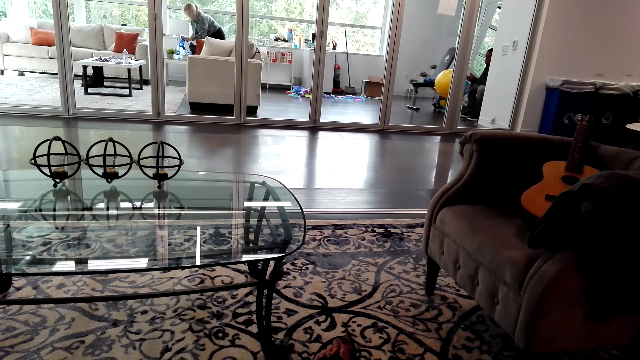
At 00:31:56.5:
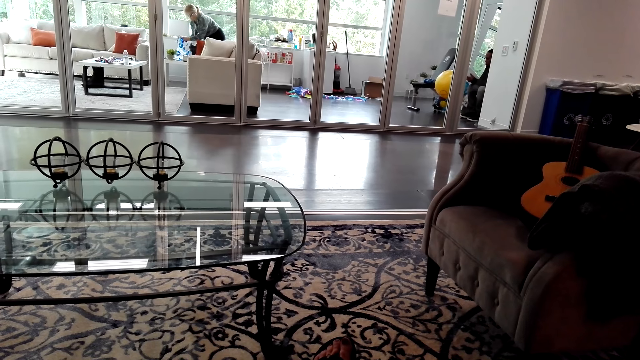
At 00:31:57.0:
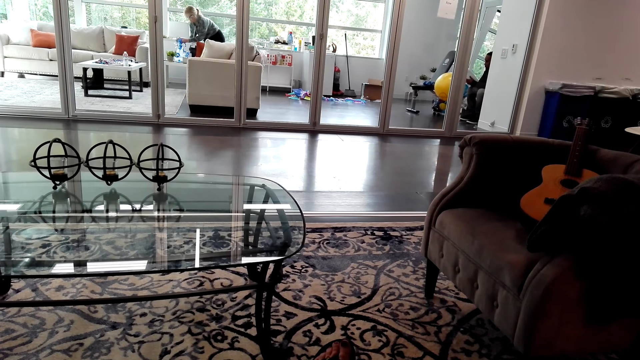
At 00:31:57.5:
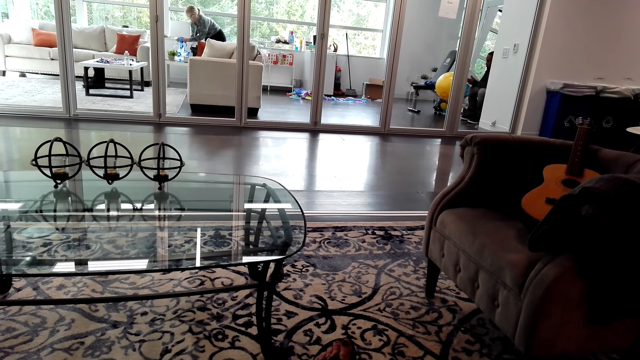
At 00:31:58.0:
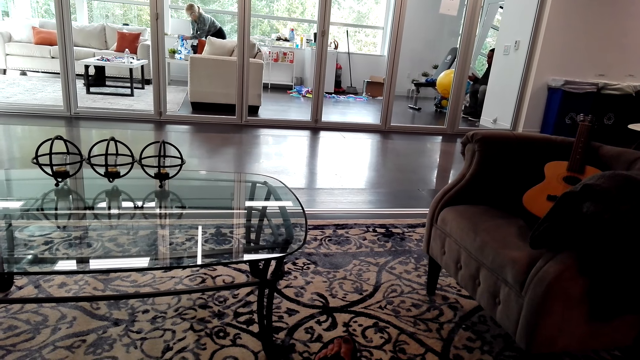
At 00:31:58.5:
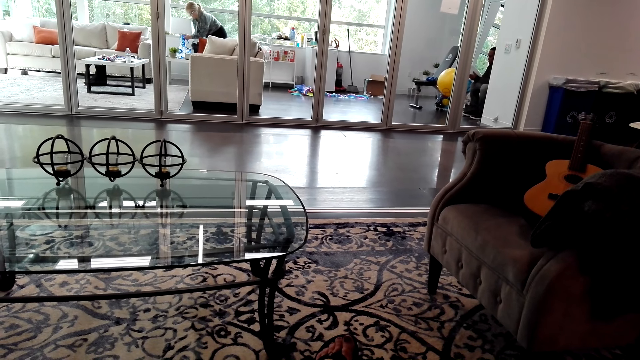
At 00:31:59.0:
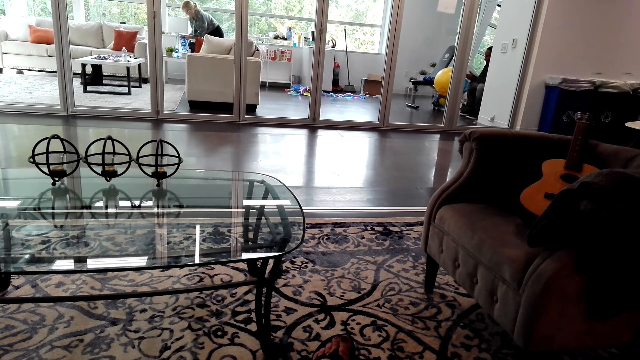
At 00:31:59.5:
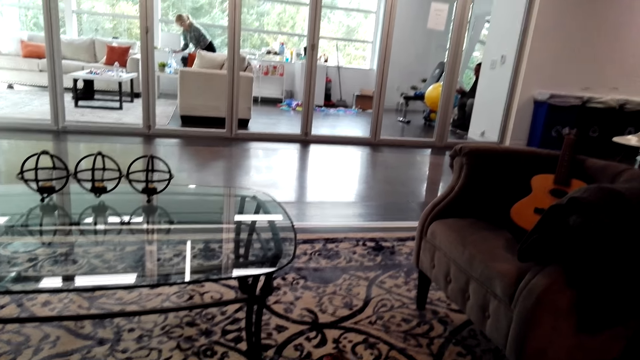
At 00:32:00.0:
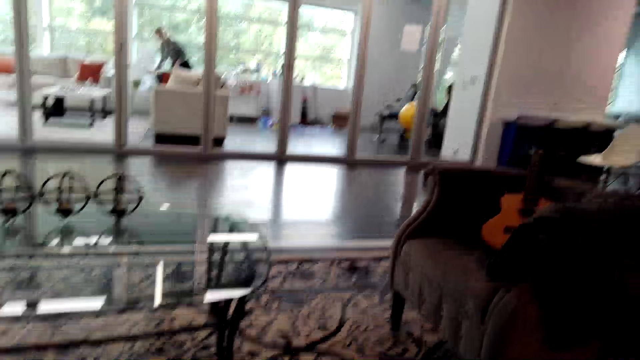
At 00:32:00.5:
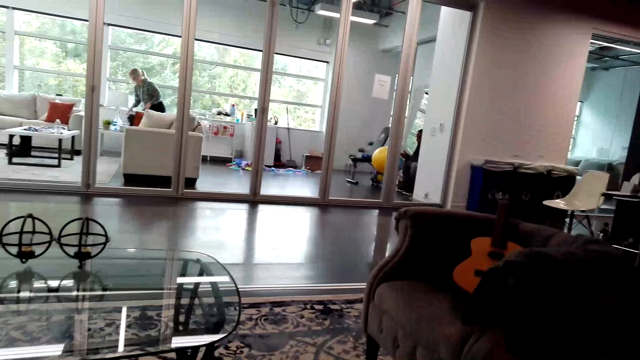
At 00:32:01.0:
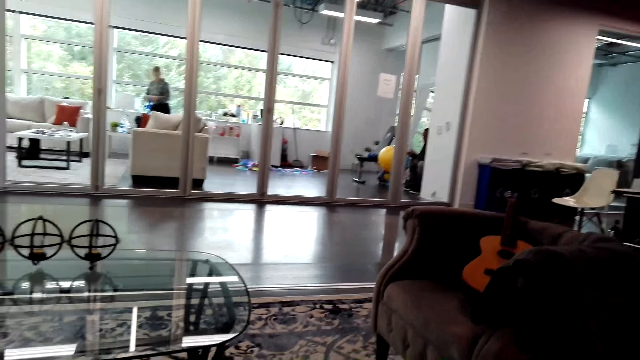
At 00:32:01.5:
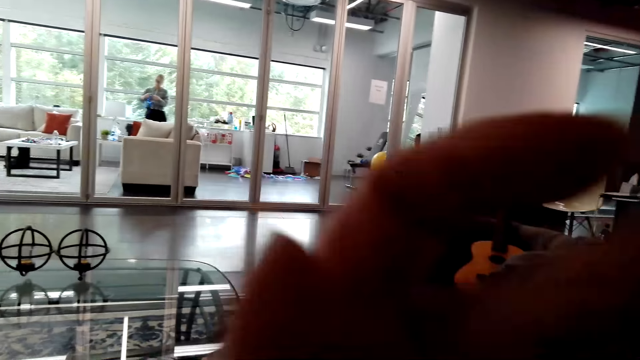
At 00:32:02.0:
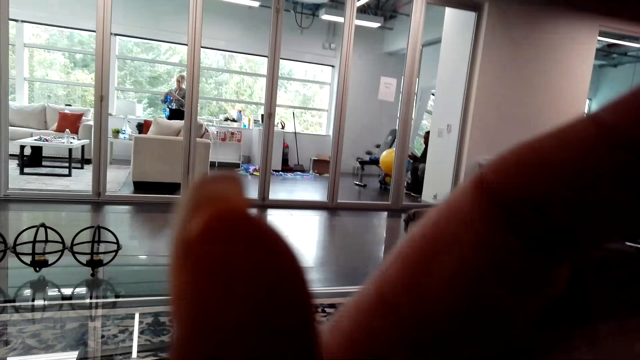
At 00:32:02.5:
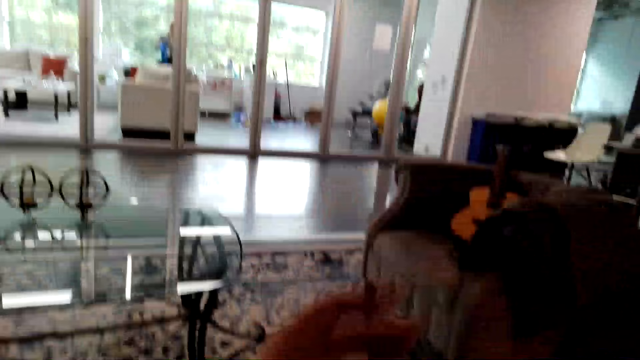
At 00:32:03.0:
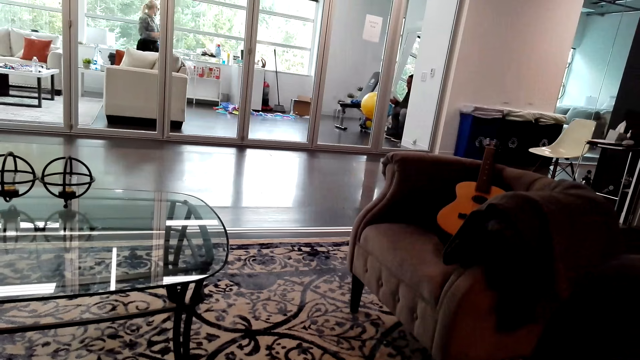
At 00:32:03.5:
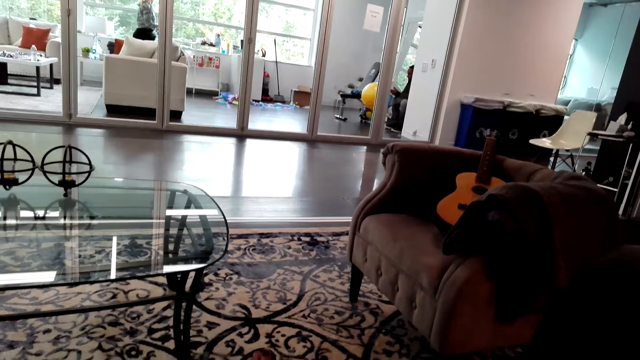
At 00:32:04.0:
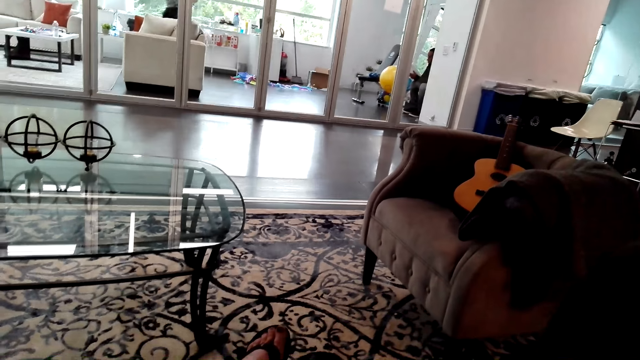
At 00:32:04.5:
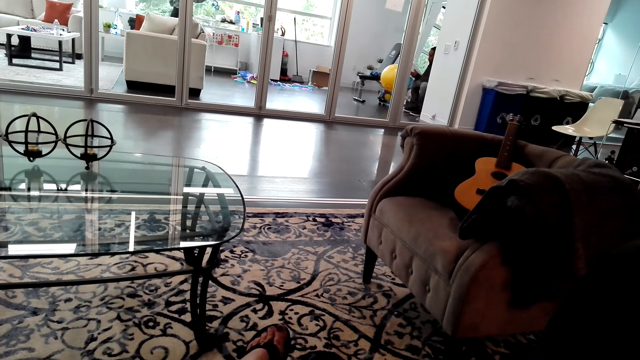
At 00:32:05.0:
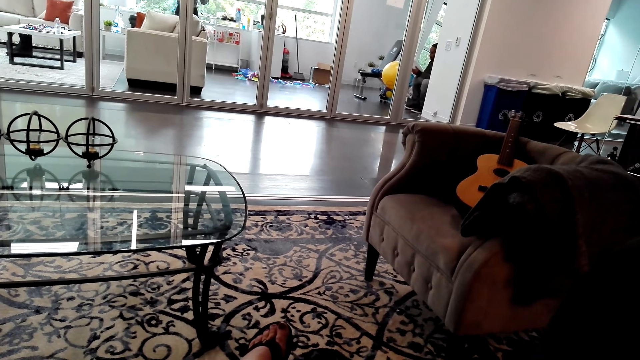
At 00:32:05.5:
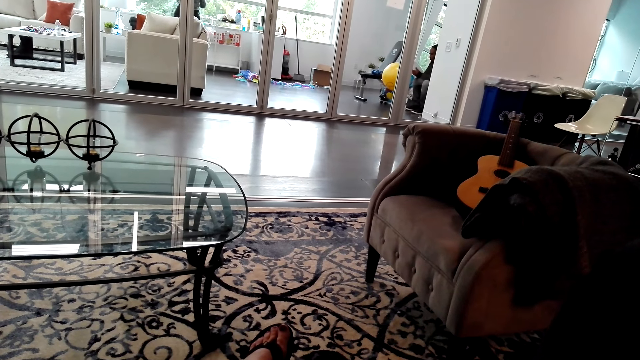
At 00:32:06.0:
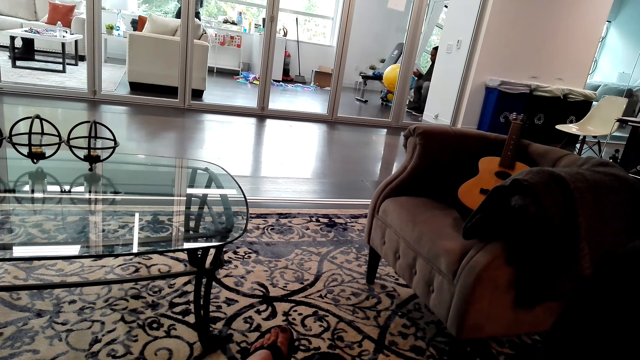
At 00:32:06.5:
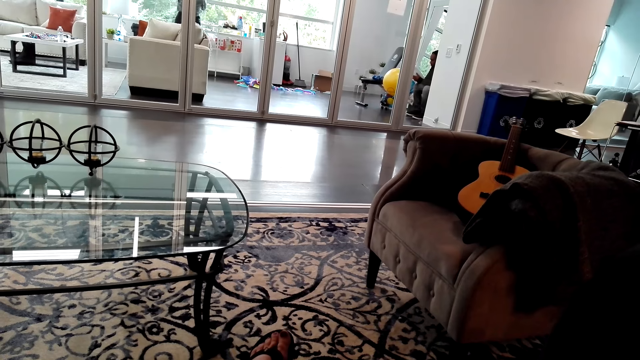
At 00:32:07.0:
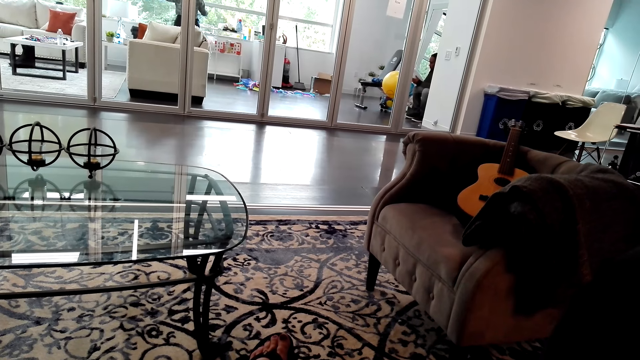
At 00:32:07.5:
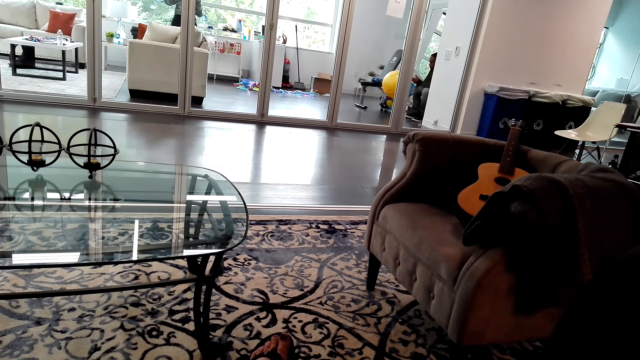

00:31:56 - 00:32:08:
The camera wearer moves her hand. She adjusts the camera. A lady stretches the decorations. The camera wearer looks around.

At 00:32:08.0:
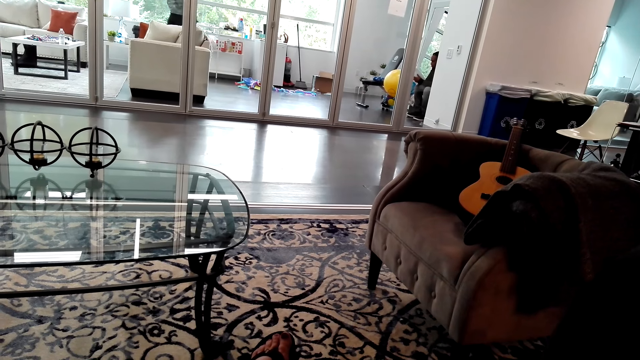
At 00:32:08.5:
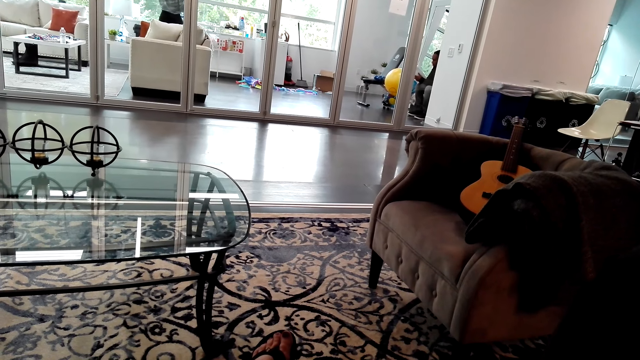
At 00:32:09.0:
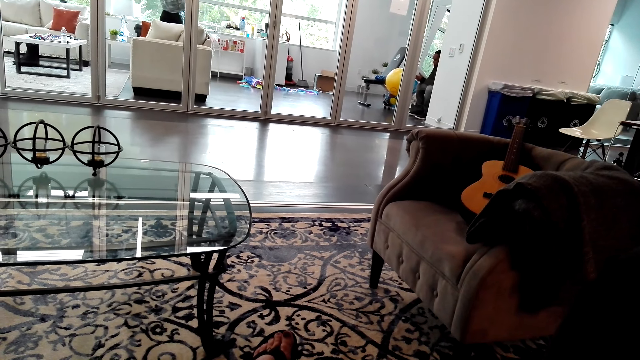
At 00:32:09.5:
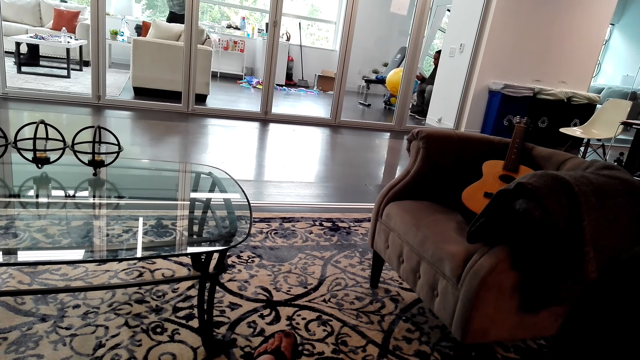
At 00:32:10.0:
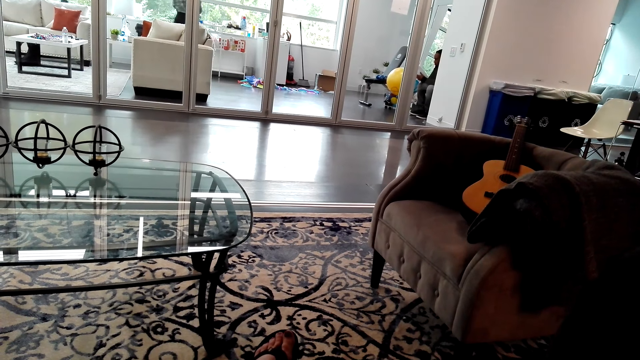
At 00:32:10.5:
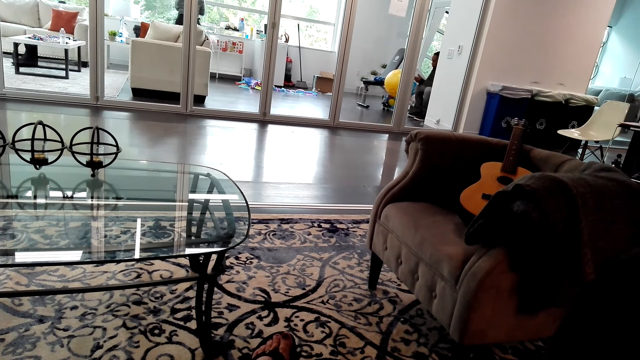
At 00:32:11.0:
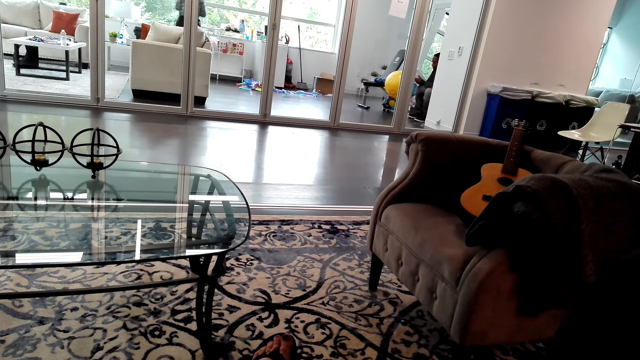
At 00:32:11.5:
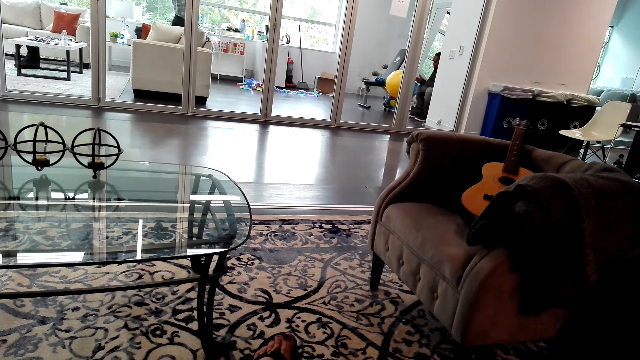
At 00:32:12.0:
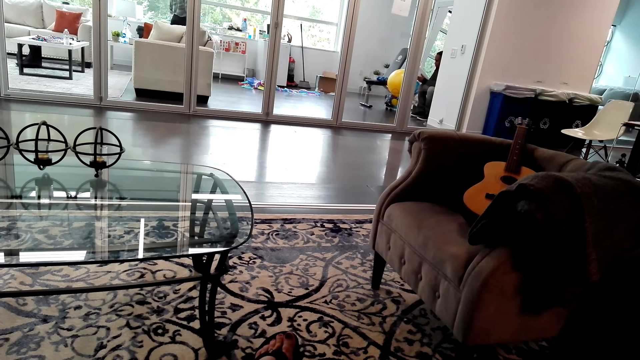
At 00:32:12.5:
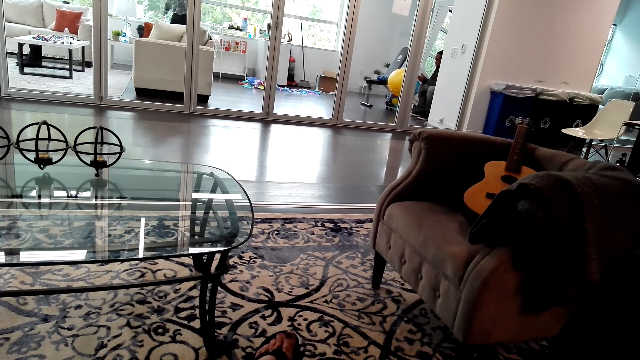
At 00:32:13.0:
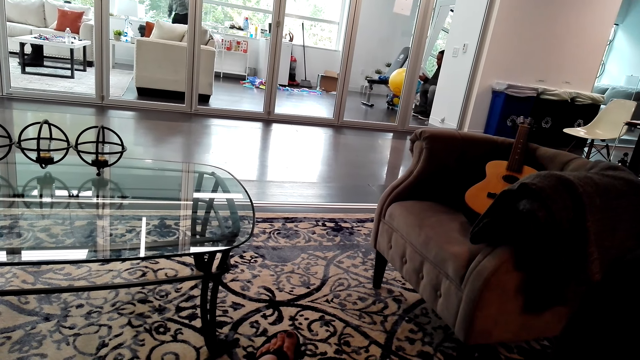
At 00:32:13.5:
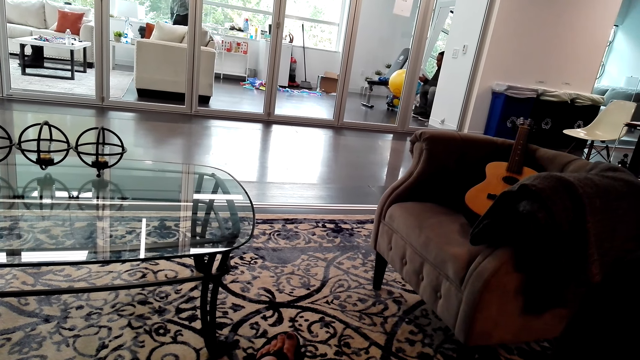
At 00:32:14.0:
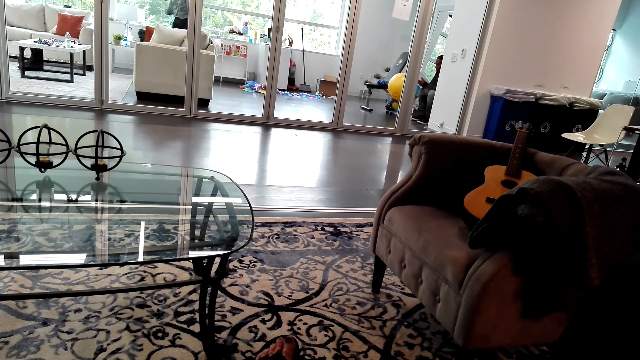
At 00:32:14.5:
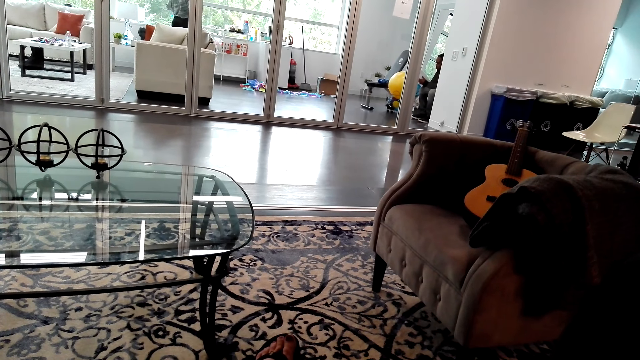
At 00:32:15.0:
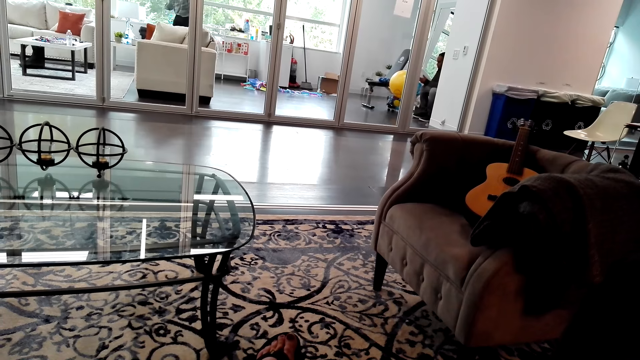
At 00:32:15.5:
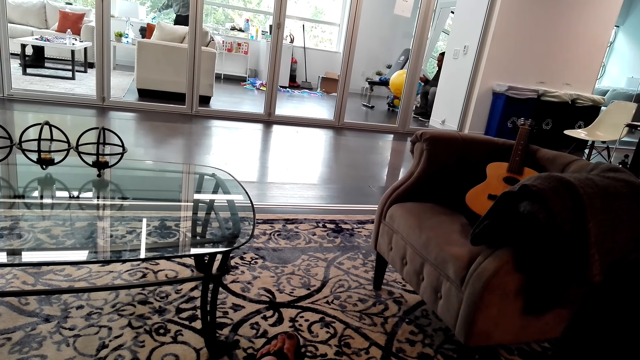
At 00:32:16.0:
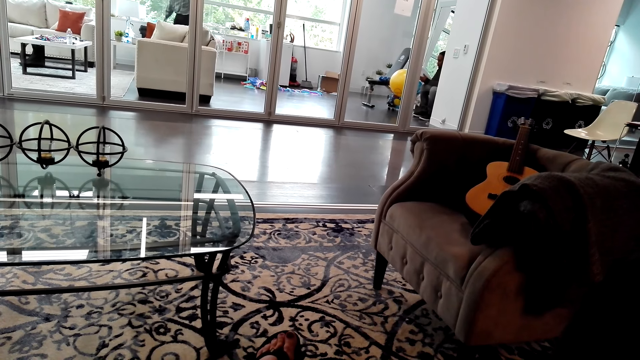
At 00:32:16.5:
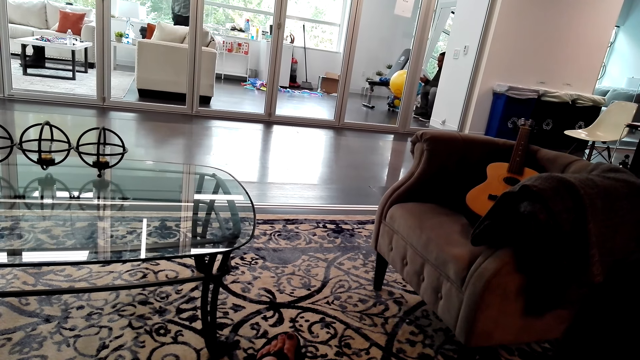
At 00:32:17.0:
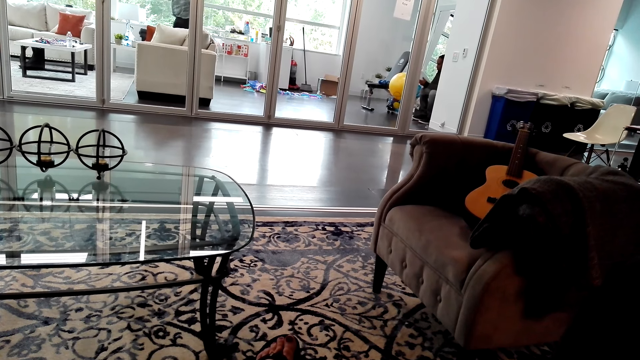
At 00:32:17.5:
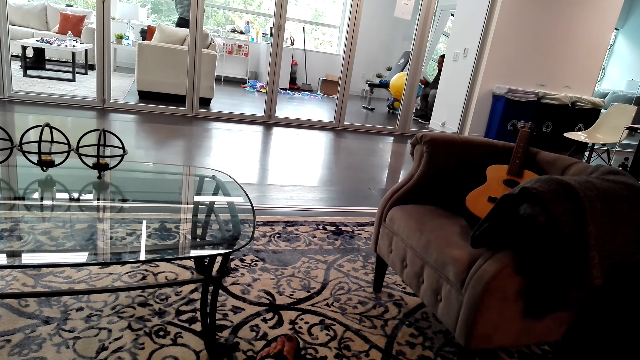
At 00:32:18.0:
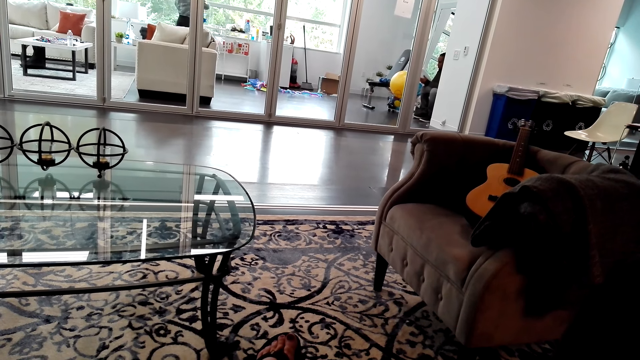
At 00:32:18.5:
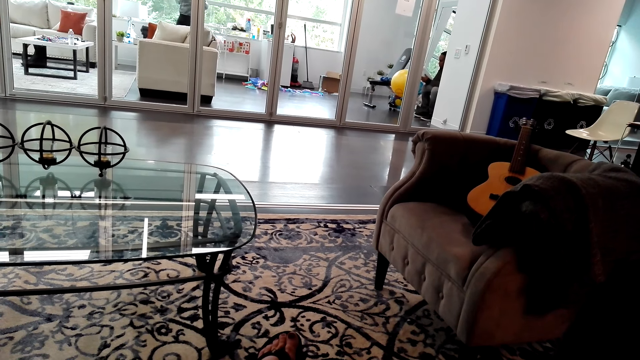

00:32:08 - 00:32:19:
A lady puts the decorations on the cabinet.
